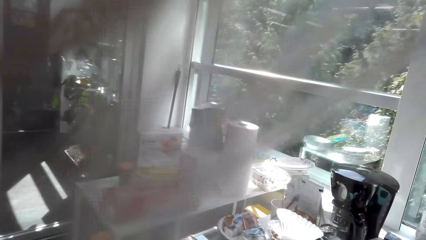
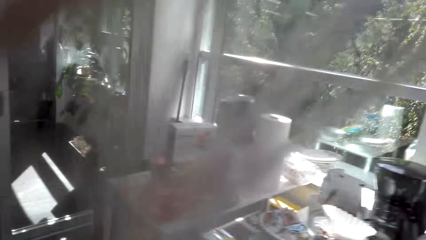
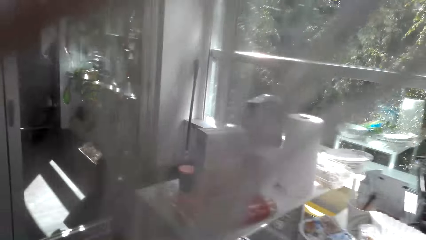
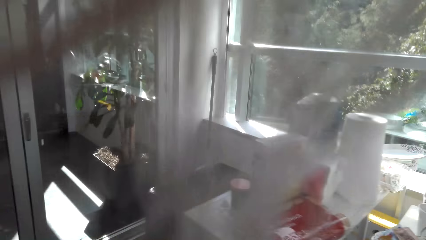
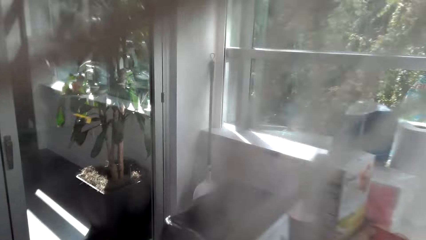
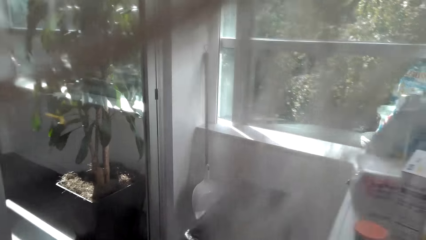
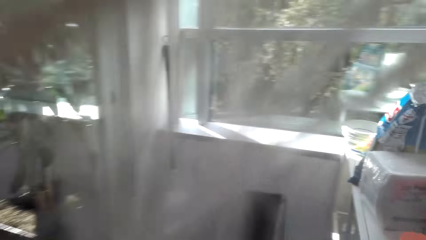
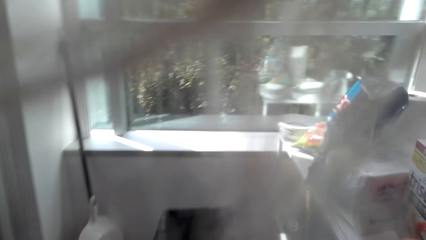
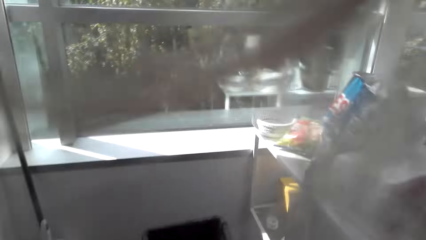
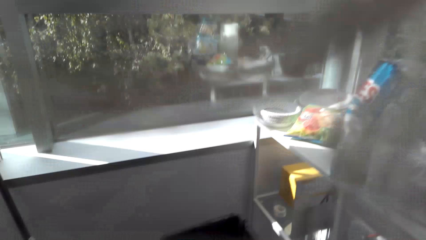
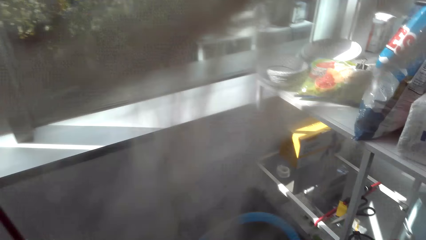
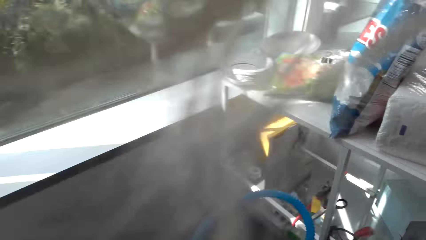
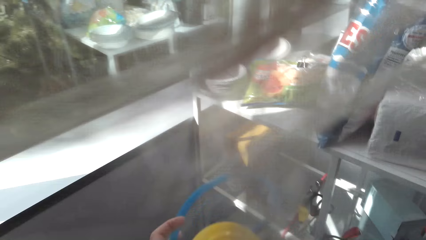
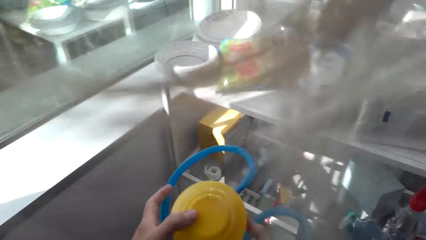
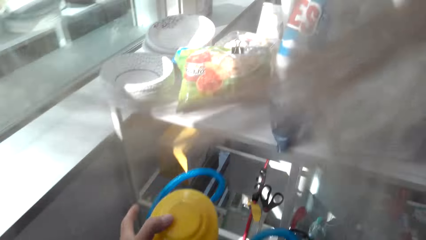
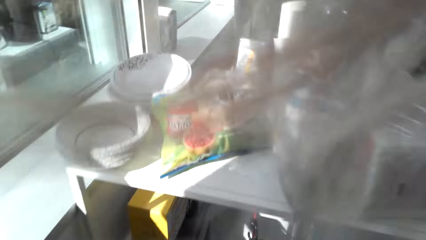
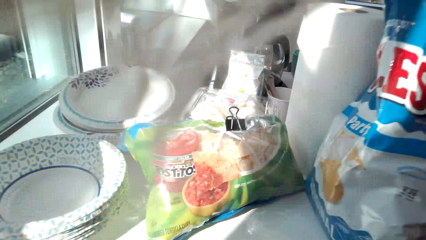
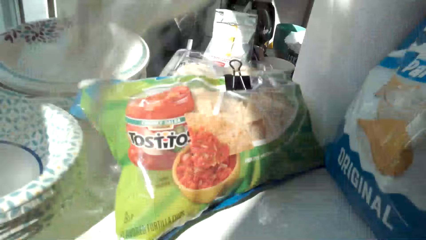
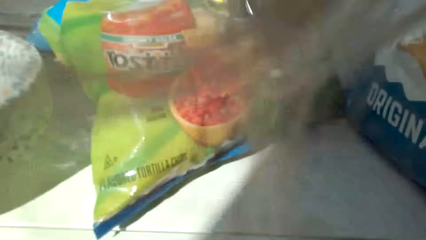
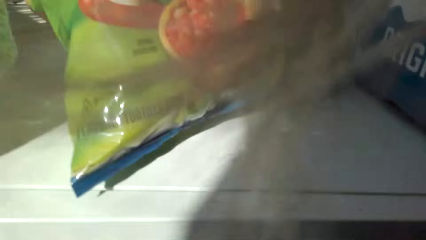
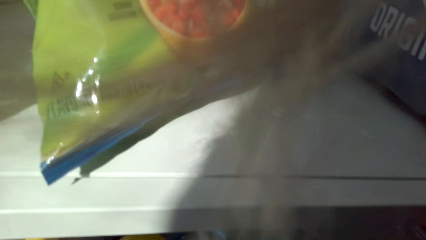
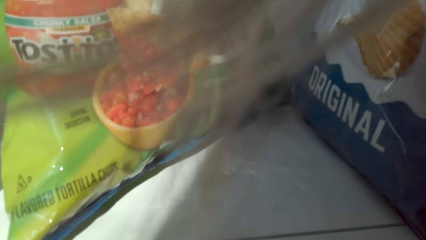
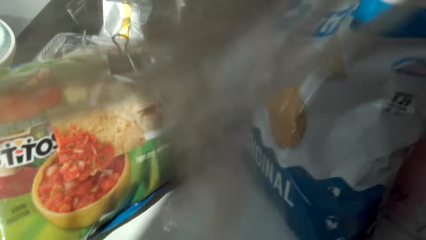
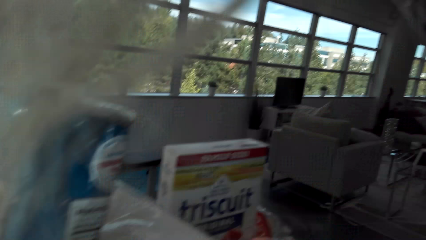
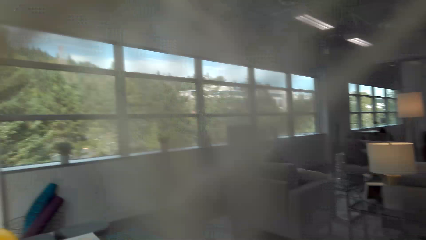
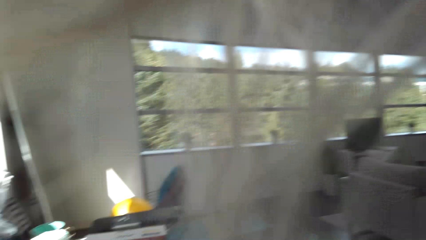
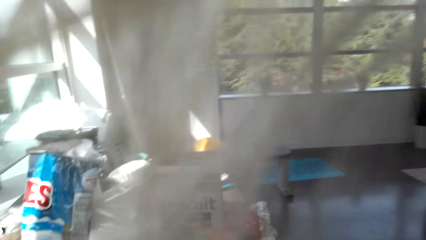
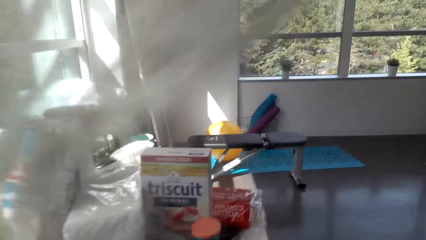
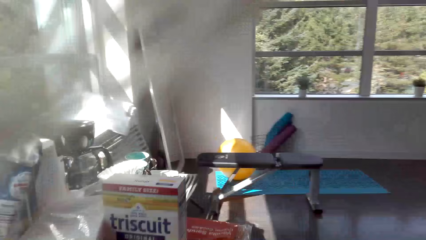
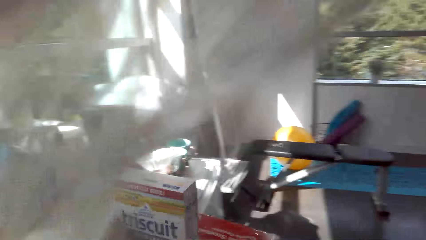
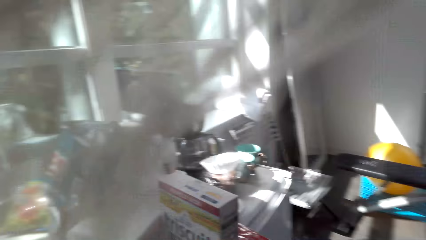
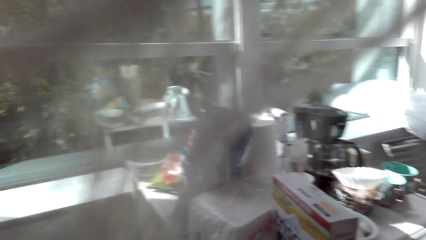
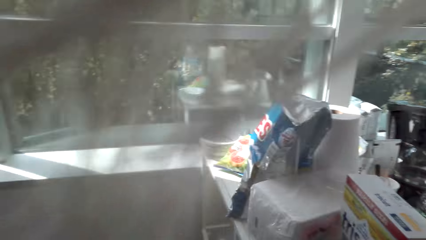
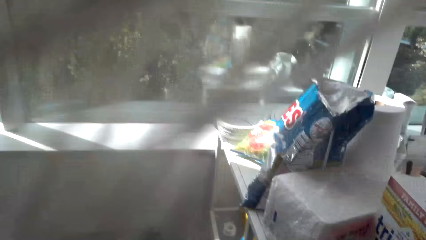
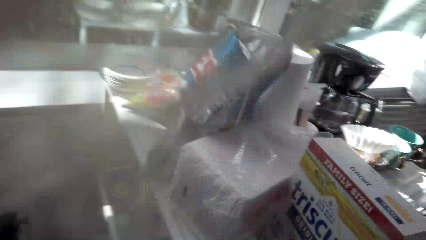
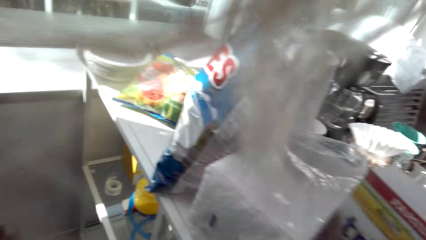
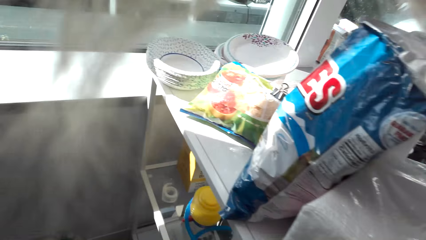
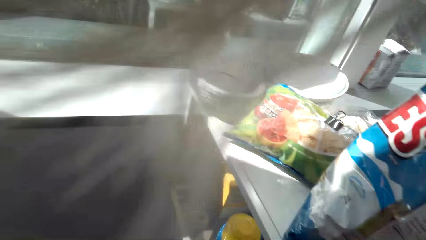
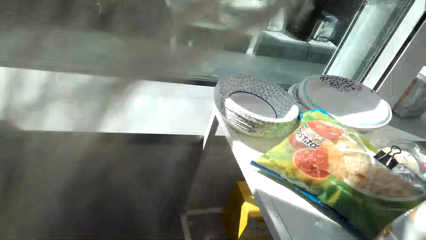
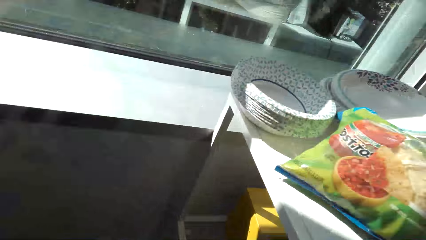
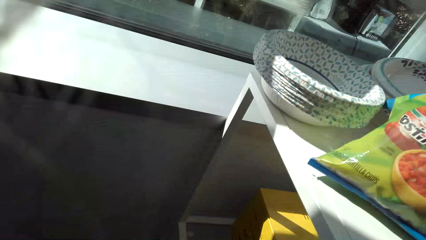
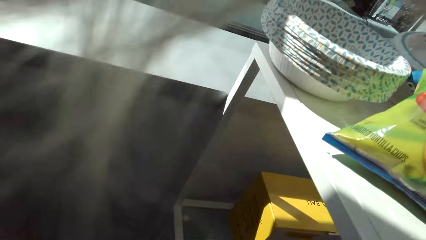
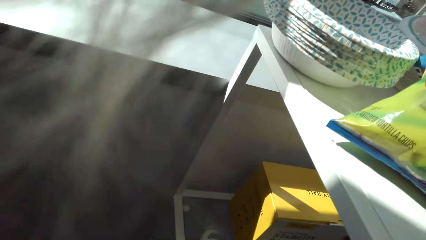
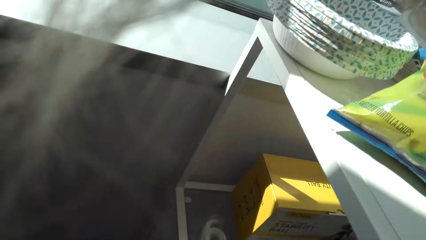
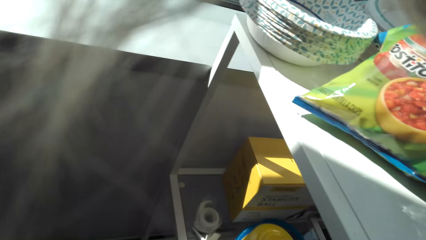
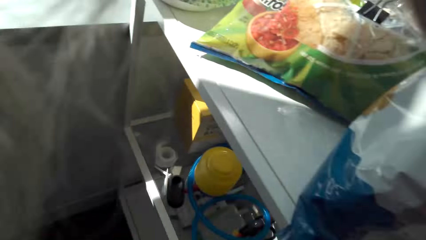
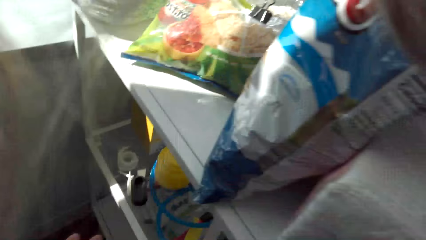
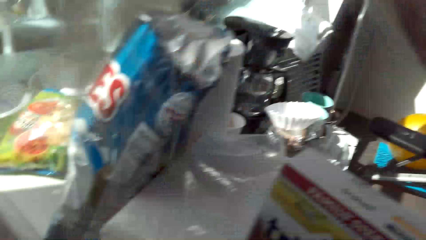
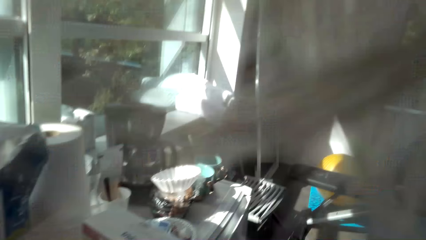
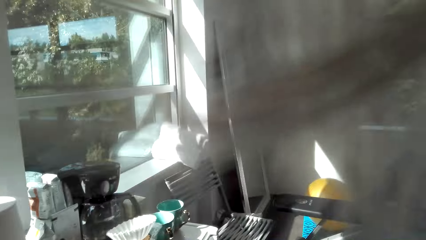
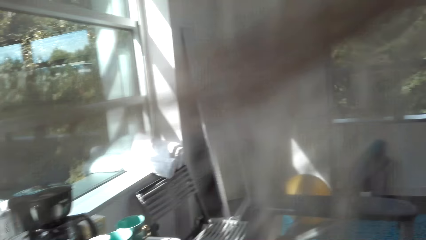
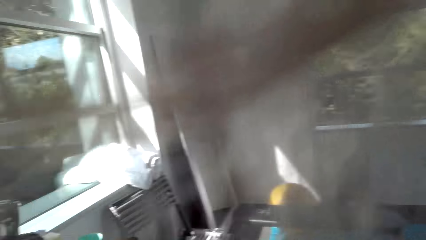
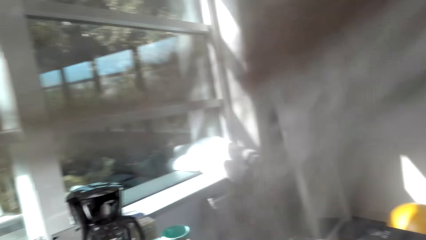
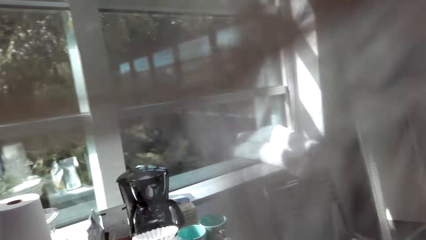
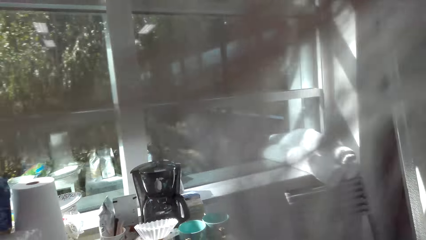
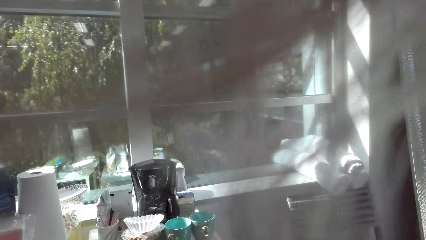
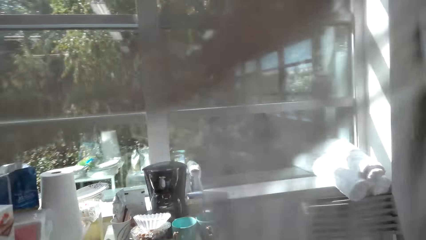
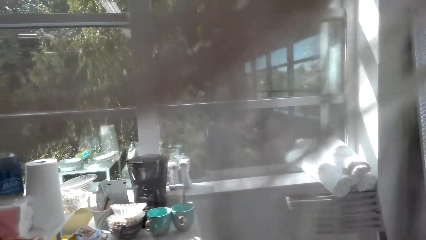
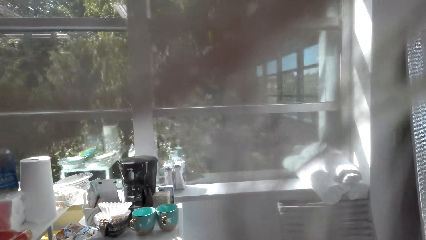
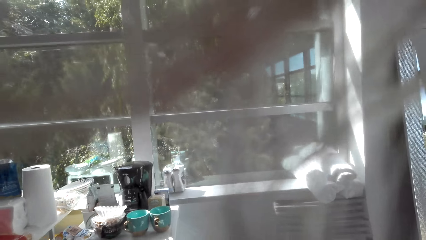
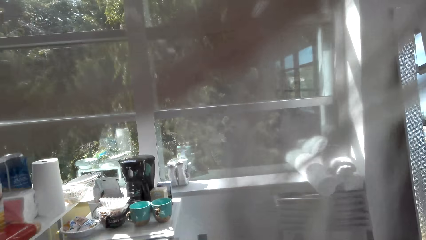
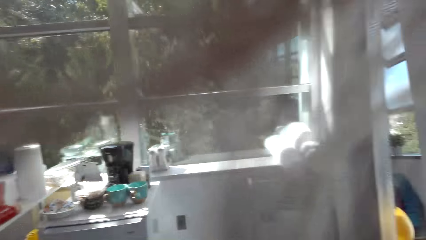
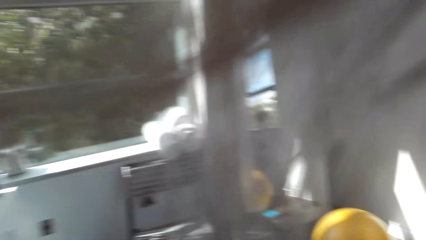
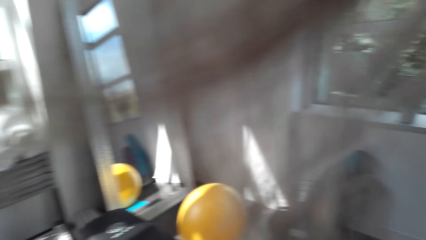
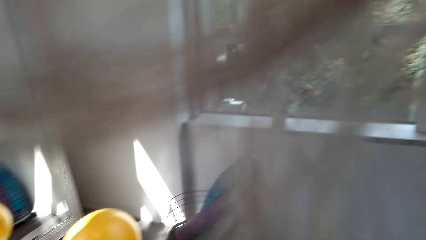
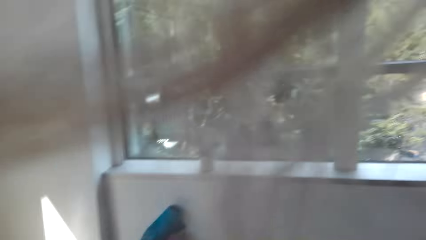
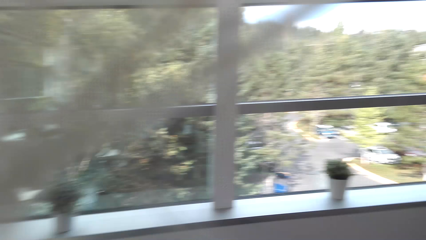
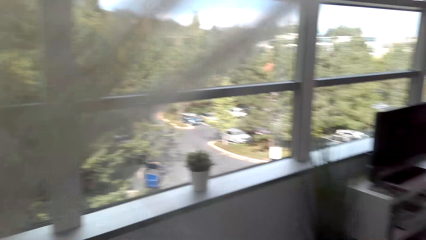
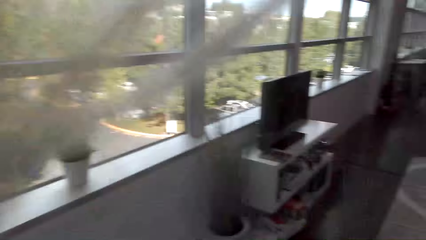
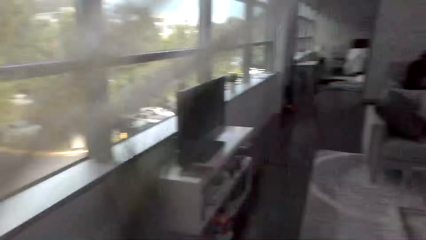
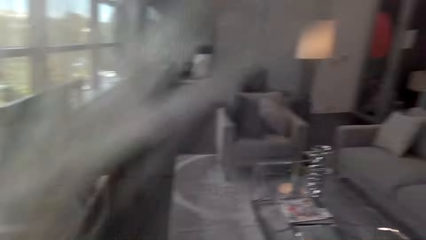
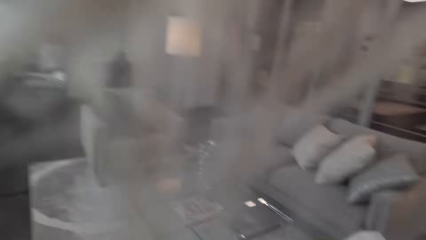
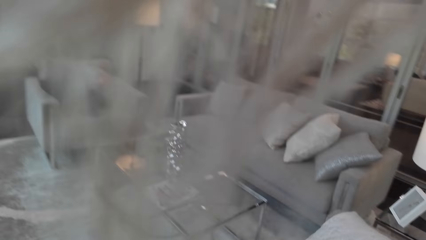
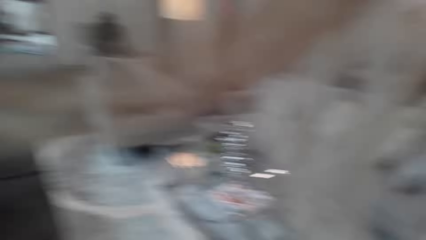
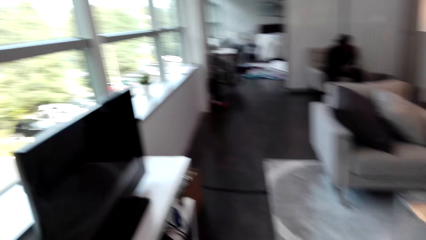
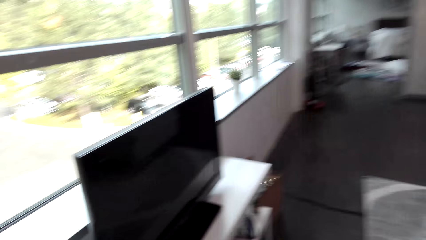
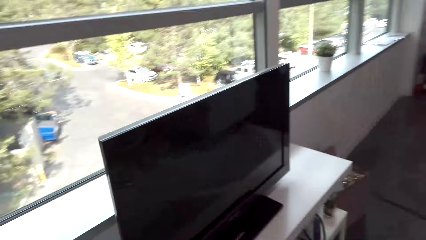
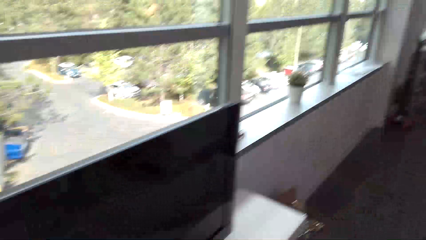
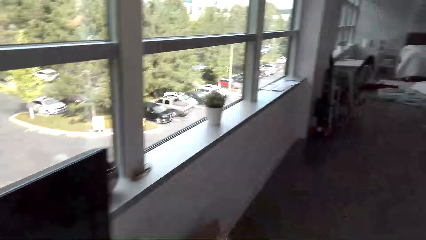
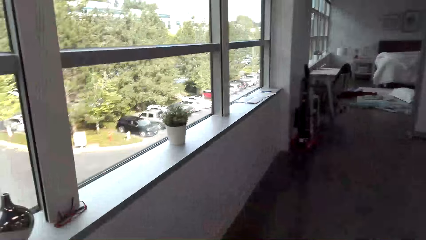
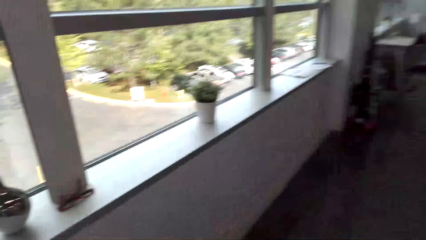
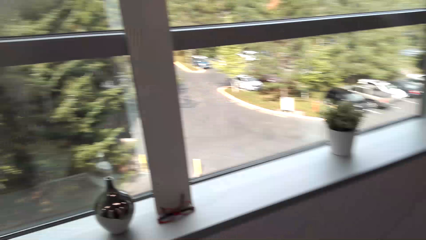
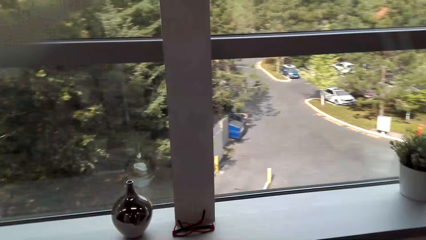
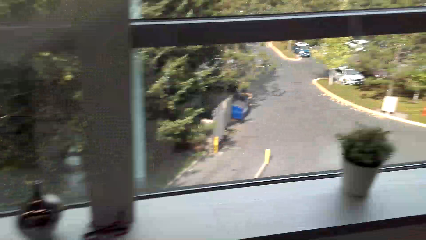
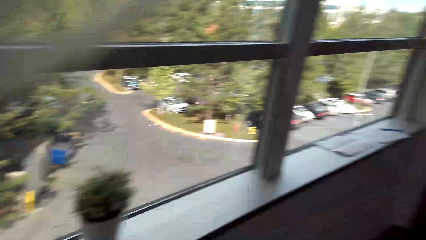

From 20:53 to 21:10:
The camera wearer holds an object with her left hand. She puts the object on the shelf. She walks around the house. She stands beside a table. She walks around the house.
